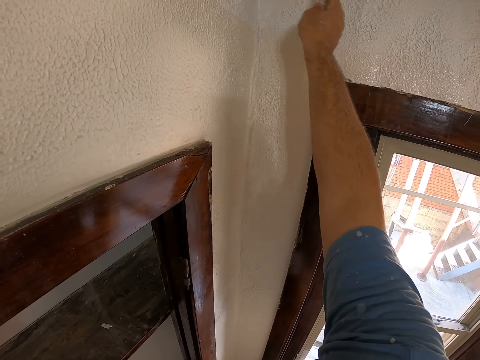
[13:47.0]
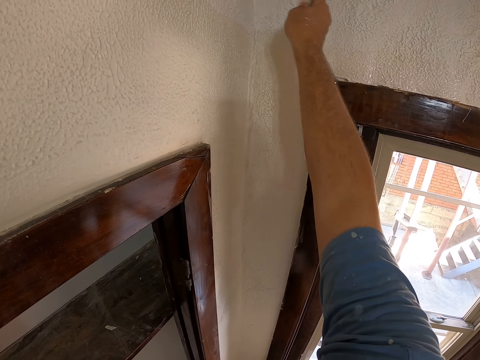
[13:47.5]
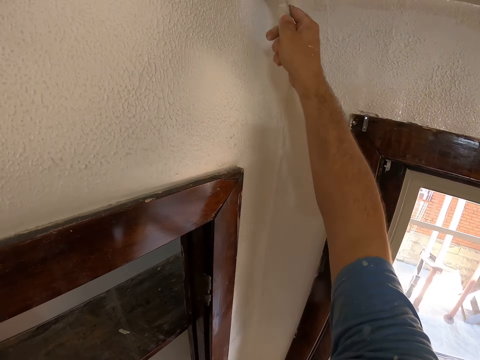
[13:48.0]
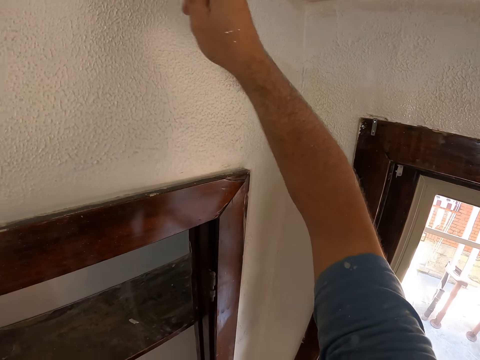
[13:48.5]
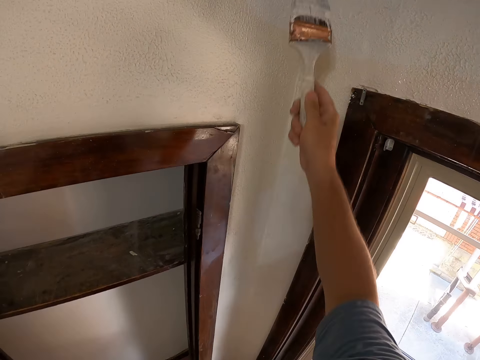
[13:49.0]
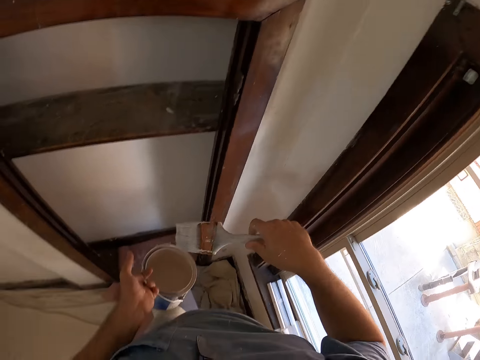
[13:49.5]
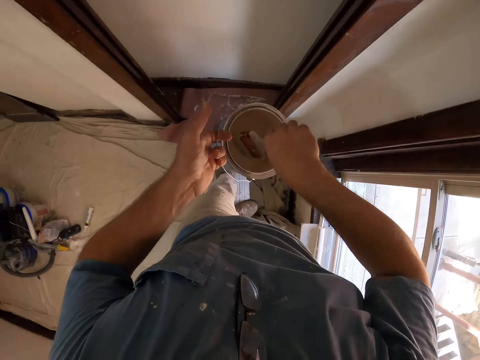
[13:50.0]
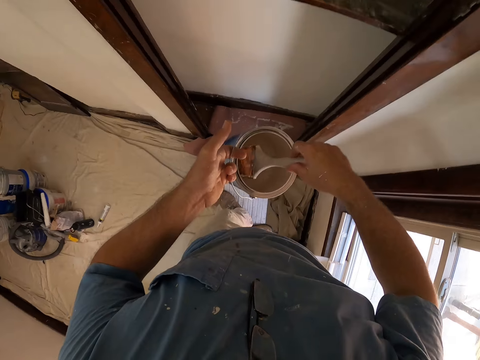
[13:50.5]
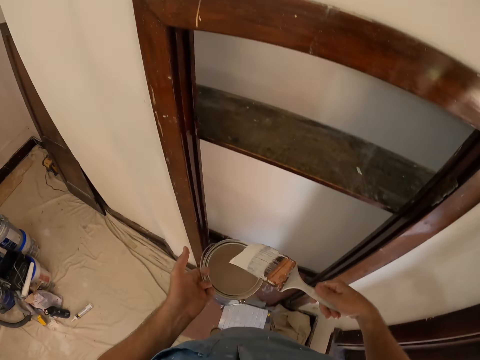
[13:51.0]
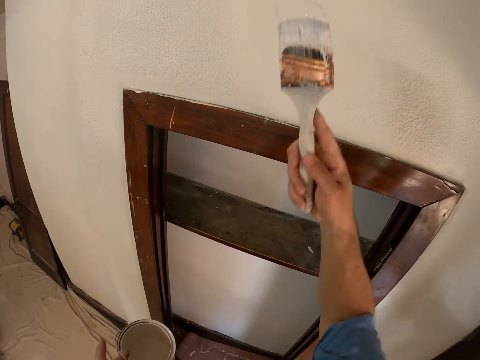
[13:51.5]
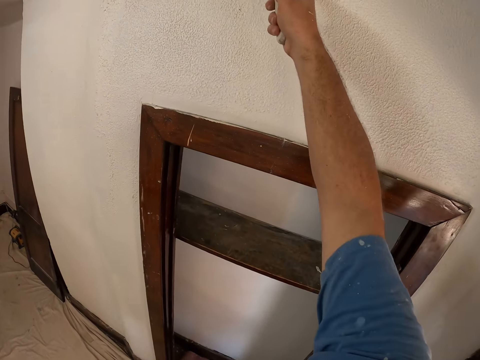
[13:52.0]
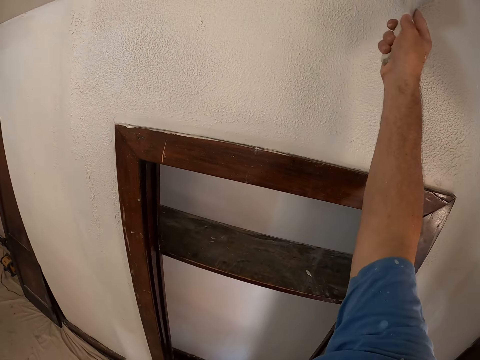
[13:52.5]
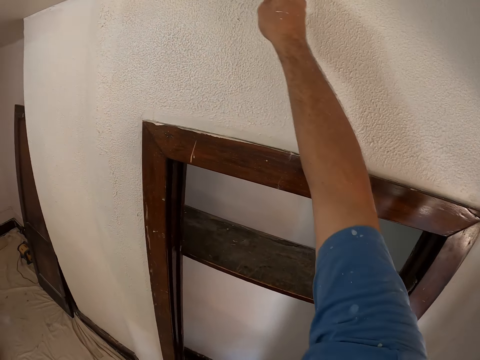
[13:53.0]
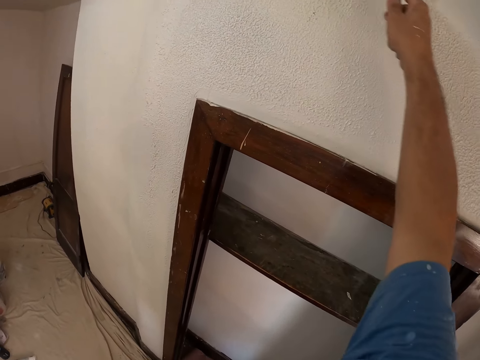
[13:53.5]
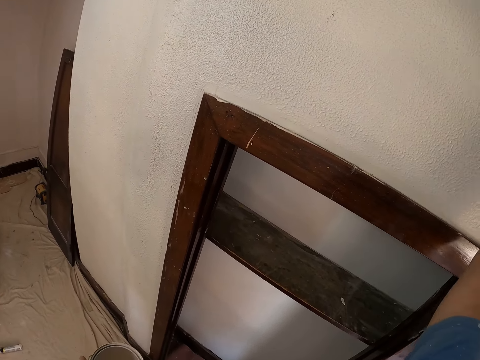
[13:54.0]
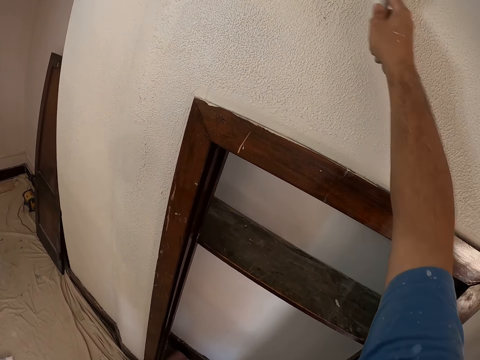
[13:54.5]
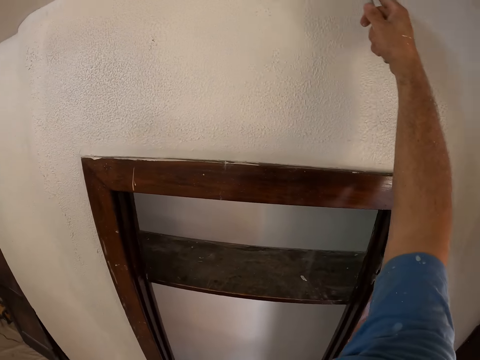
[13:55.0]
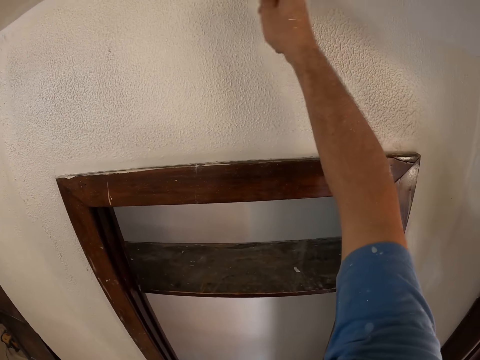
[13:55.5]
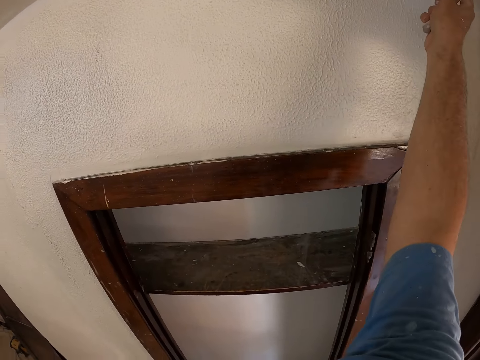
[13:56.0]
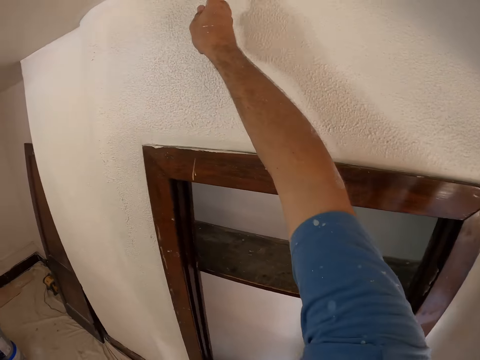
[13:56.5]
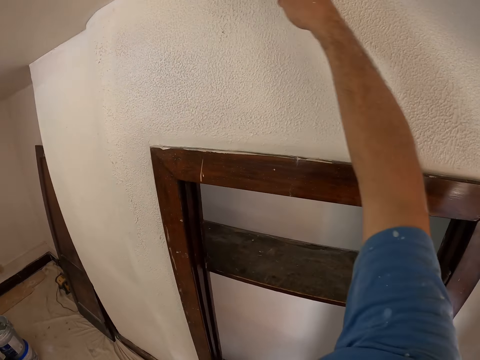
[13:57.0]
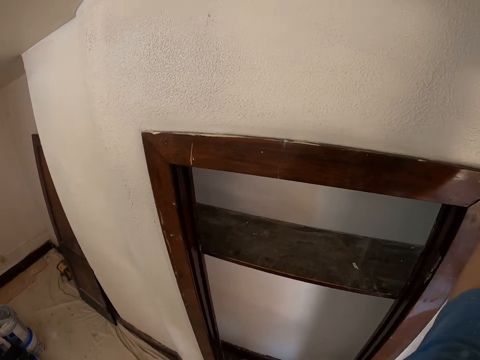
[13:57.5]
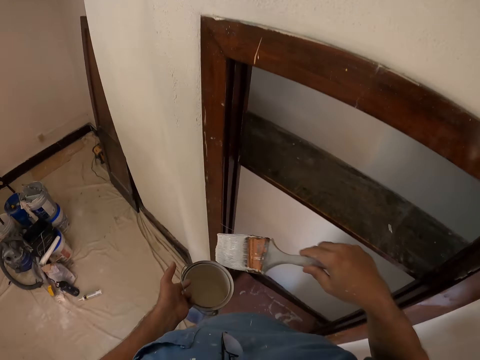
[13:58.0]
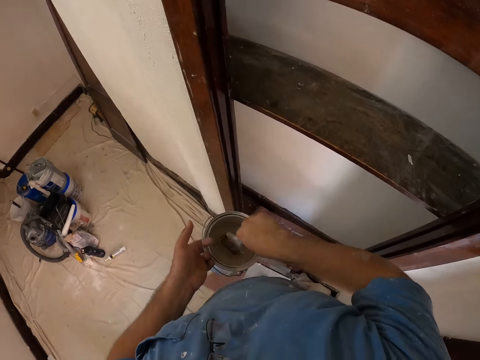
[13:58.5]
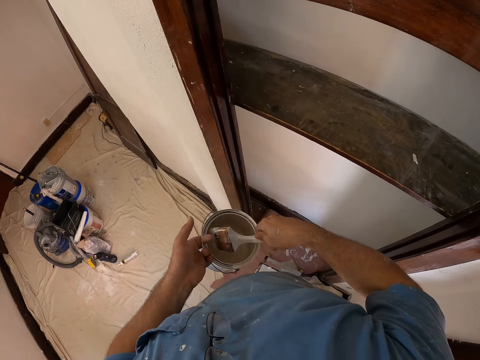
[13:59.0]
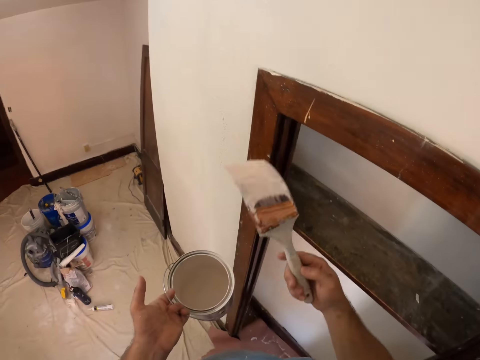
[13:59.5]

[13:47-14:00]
The camera wearer dips the paint brush in the paint bucket. They paint the ceiling or wall of the room with the paint brush. They dip the paint brush in the paint bucket.

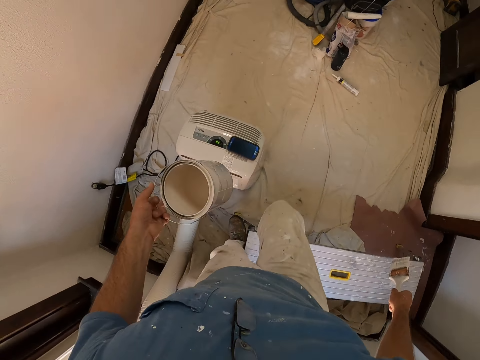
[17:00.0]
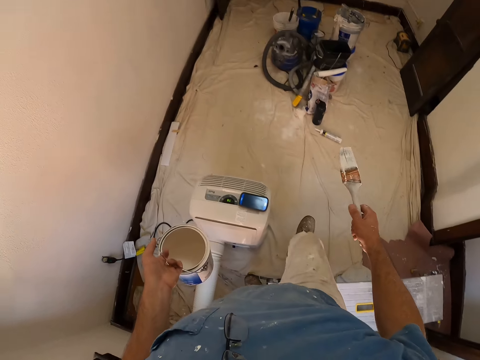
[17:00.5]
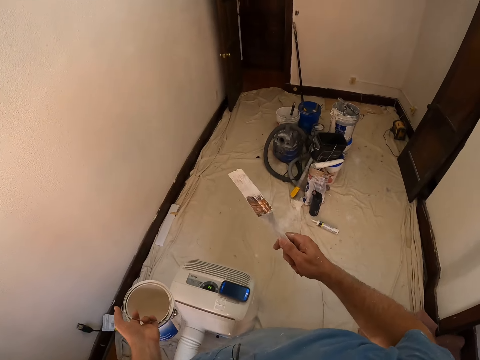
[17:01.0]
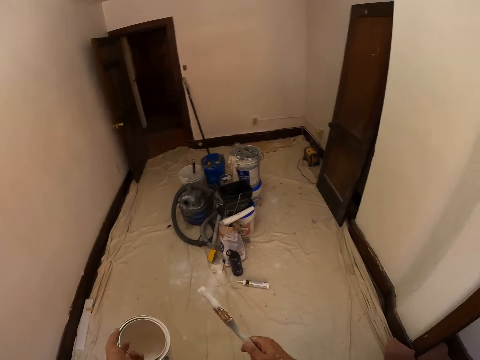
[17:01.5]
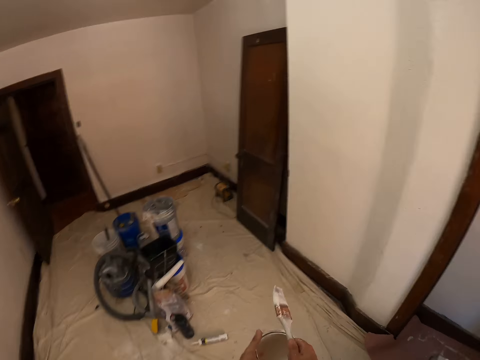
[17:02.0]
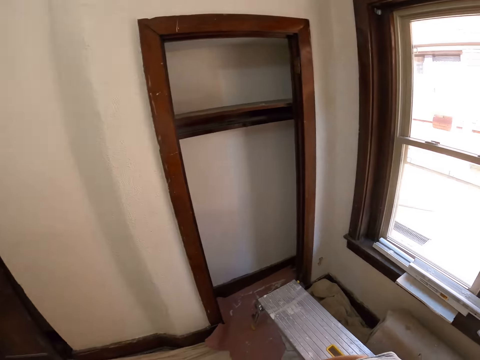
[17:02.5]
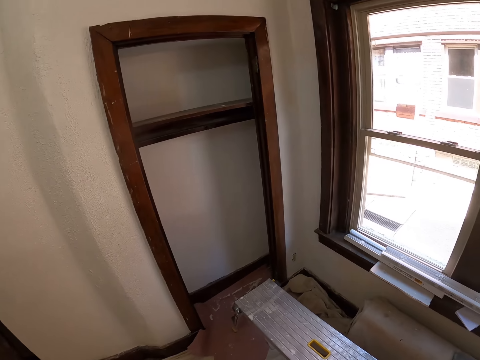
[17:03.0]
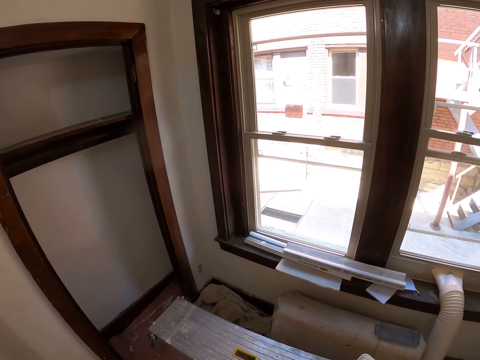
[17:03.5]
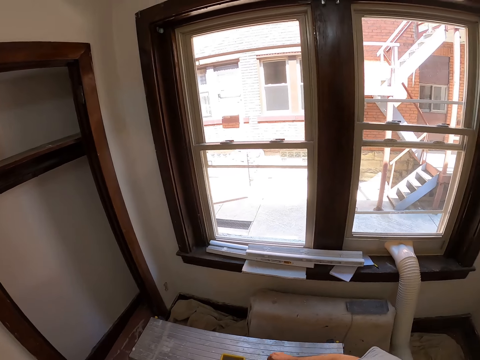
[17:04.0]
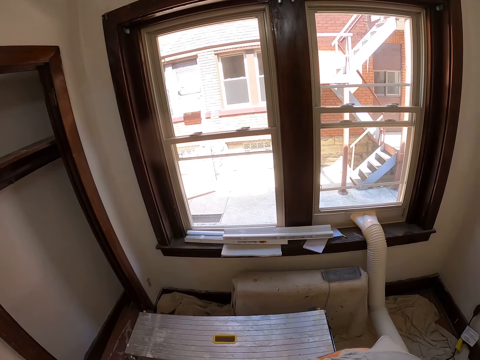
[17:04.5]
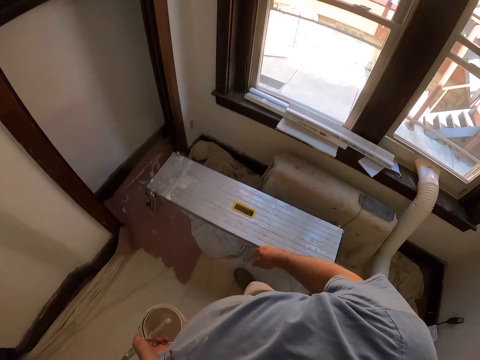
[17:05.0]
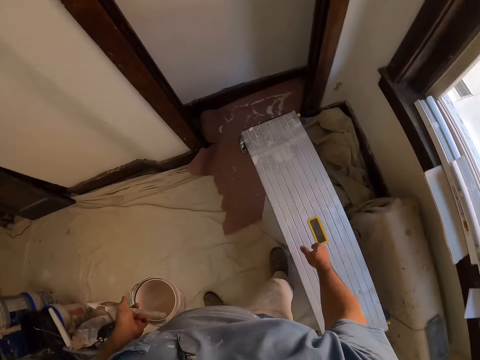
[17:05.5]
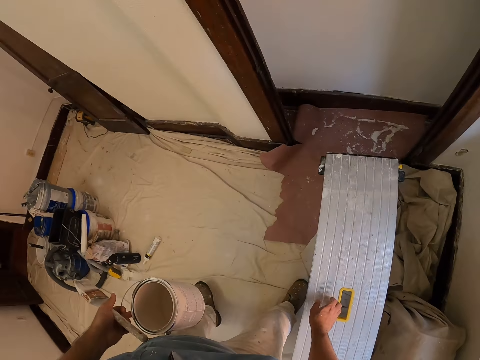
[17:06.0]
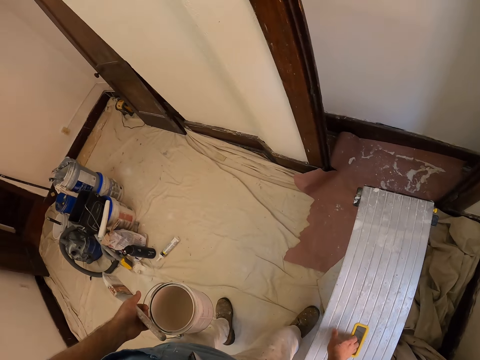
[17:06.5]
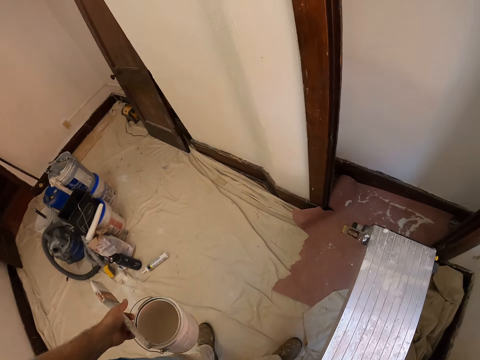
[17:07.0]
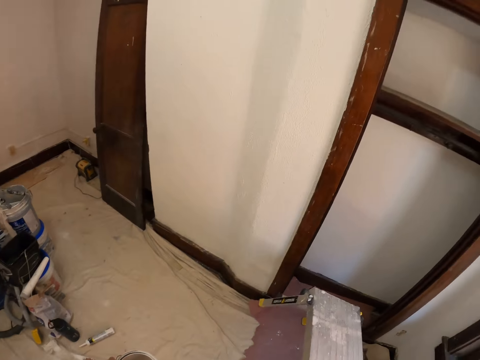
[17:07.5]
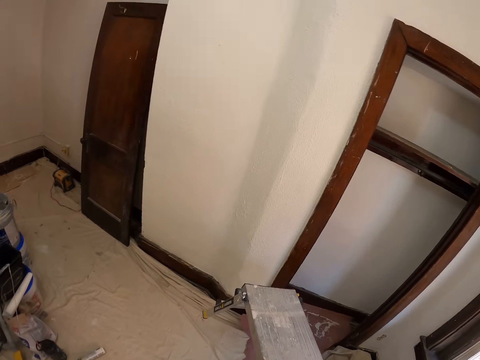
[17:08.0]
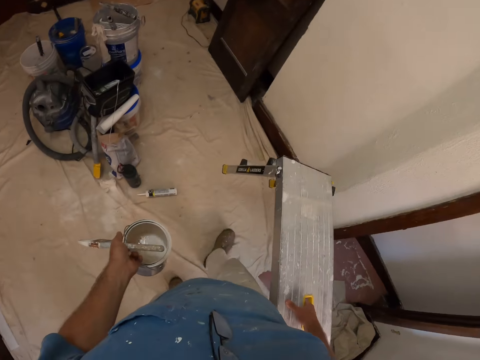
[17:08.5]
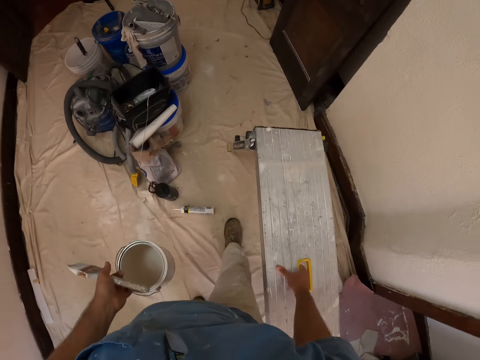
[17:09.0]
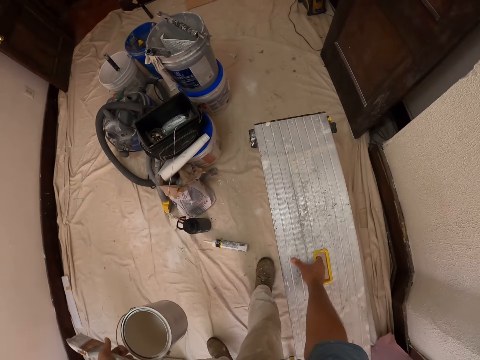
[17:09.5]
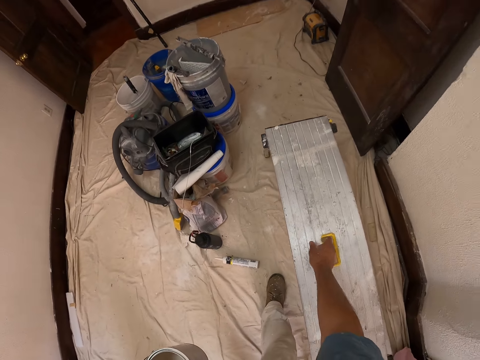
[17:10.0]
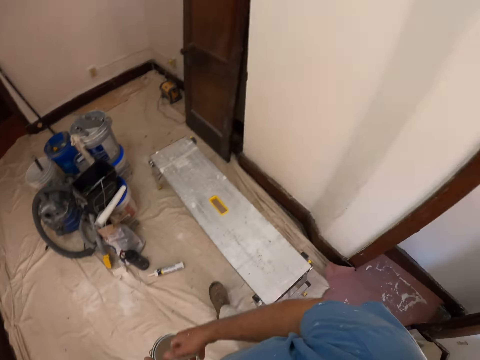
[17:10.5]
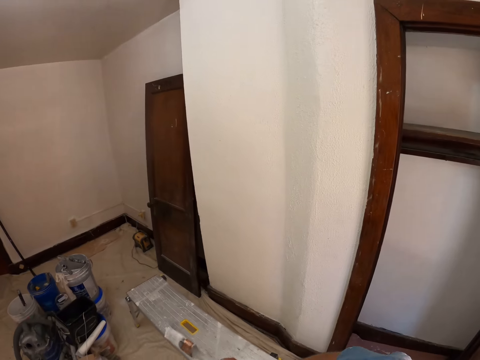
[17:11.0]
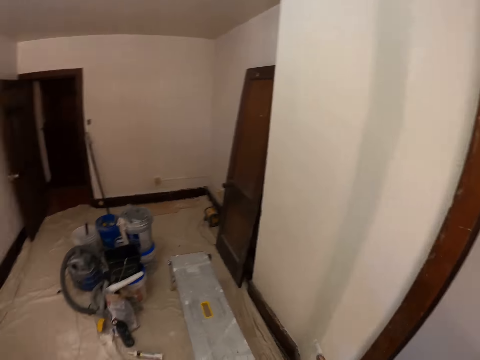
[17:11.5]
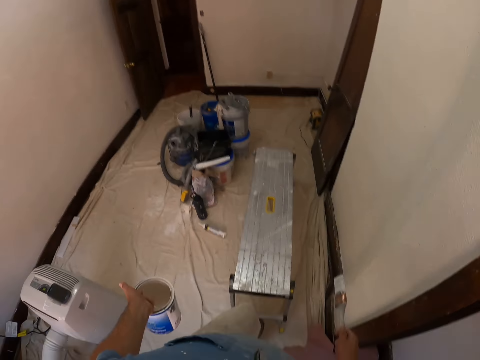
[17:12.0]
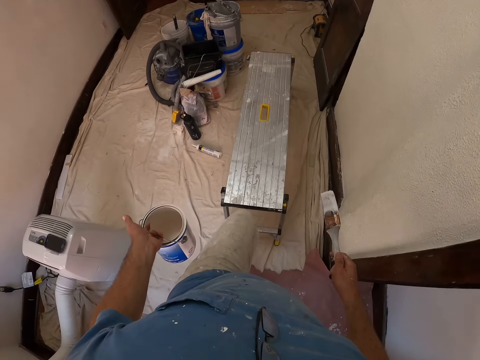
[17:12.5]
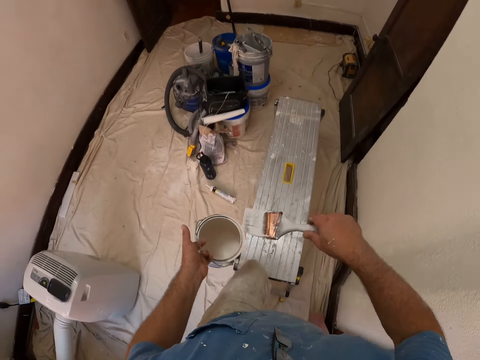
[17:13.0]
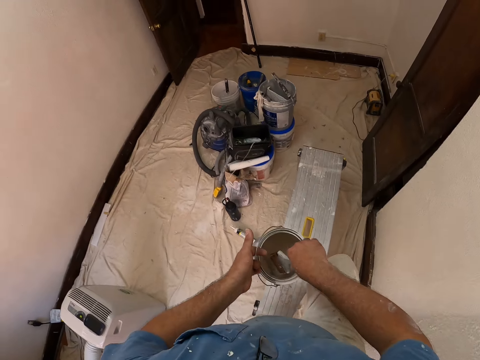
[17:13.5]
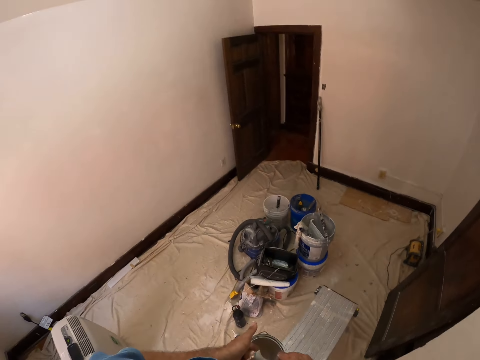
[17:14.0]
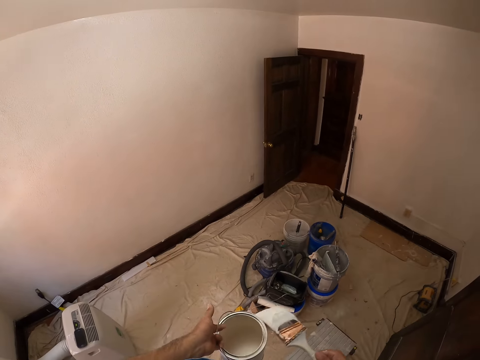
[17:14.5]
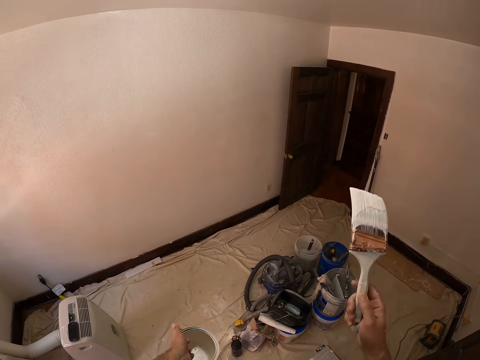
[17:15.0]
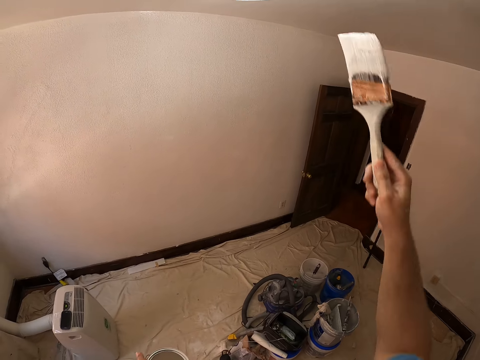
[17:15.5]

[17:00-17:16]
The camera wearer walks down the stand or stool. He holds the paint can with both hands, looks around, and grabs the stool. He carries the stool on the floor to another side of the room. He drops the stool. He picks up the paint brush with his right hand. He climbs the stool on the floor. He dips the paint brush in the paint bucket.
